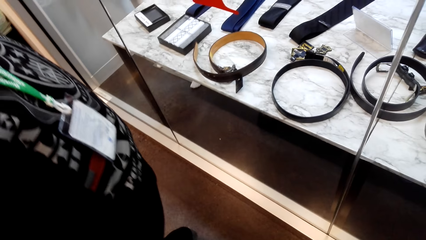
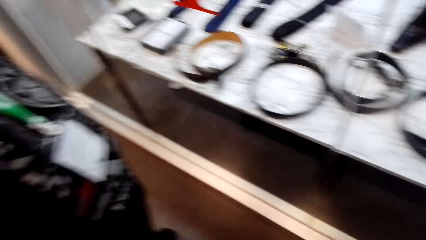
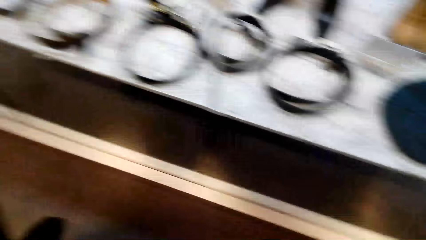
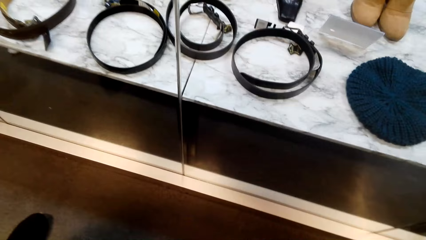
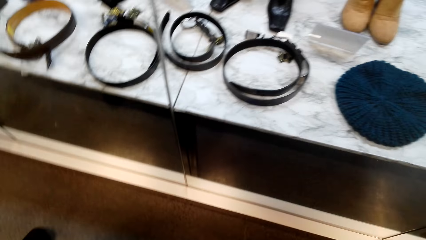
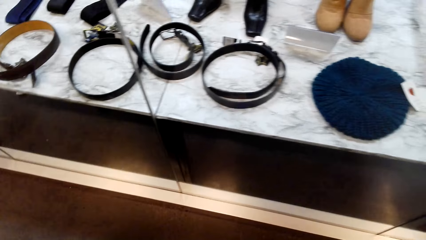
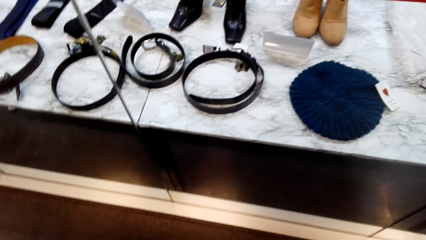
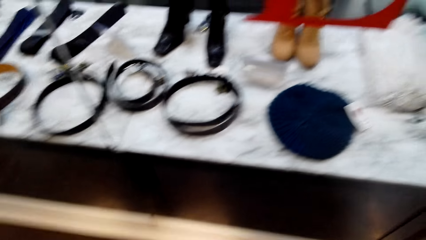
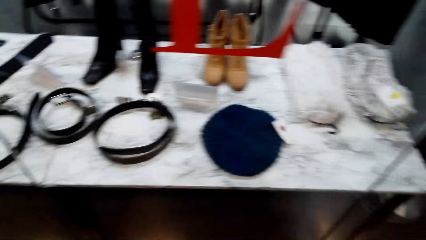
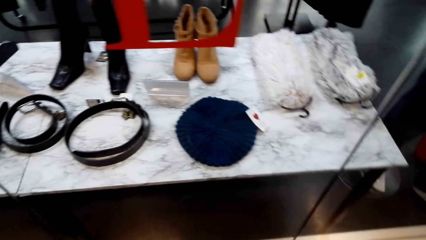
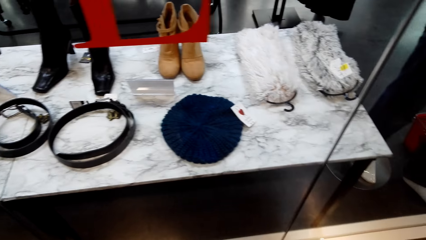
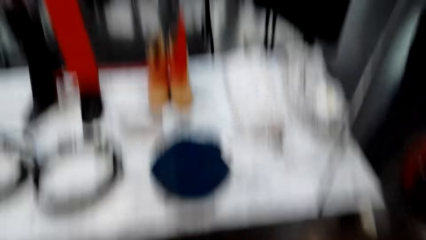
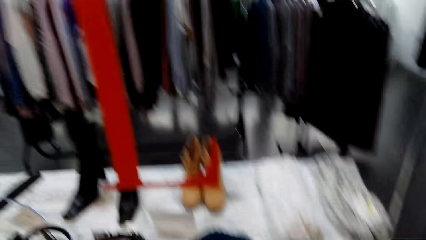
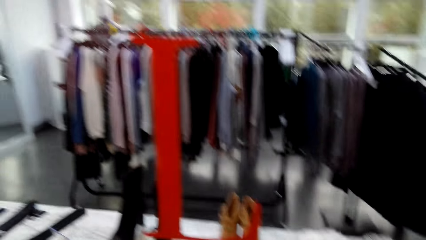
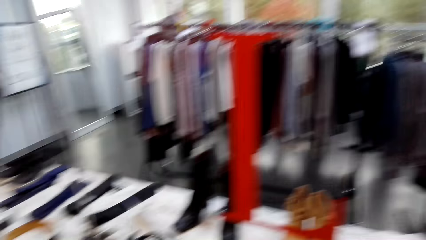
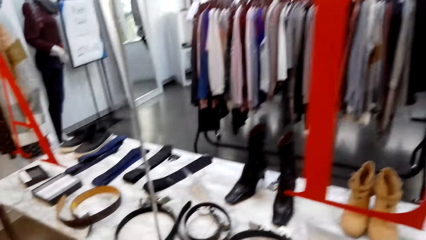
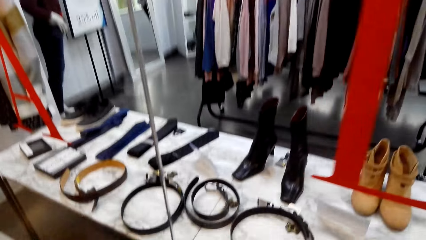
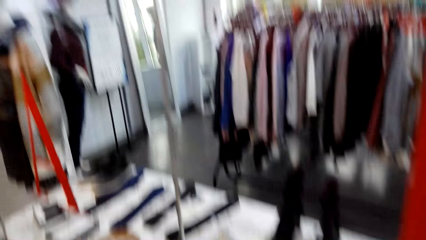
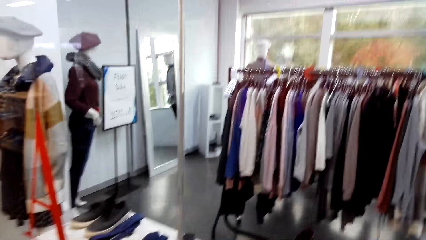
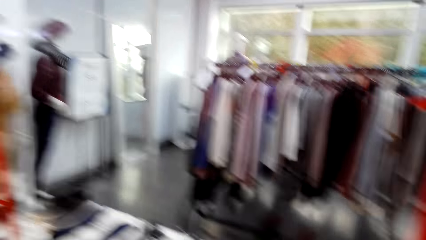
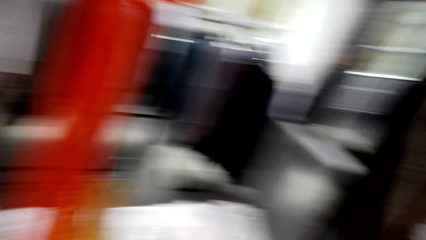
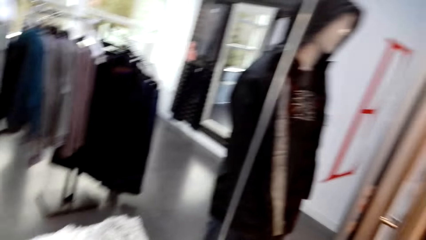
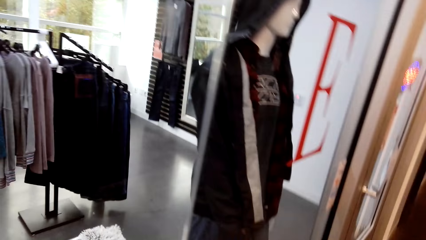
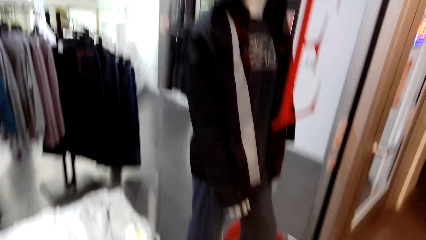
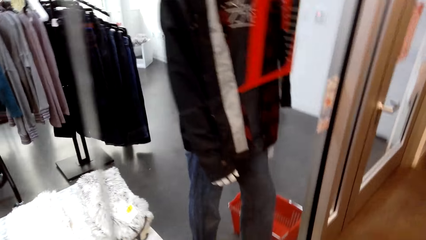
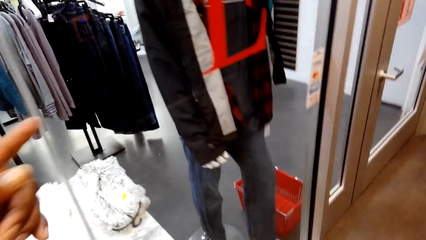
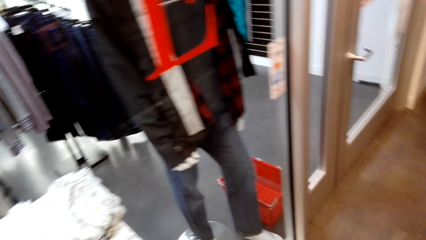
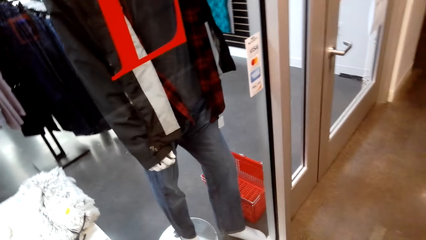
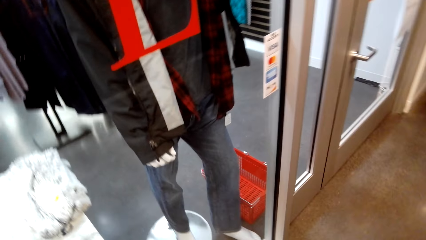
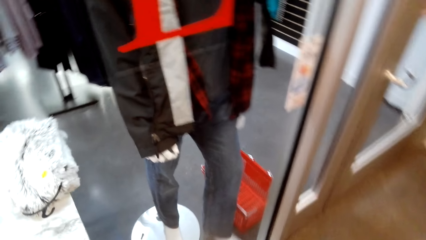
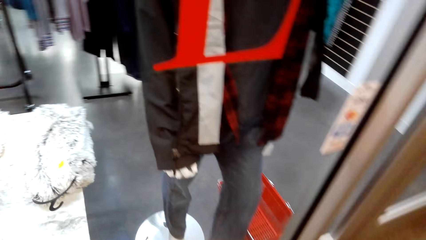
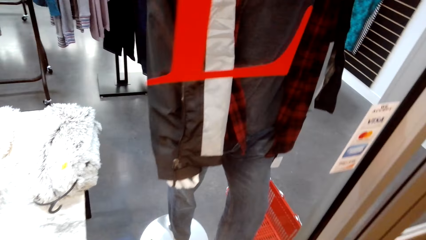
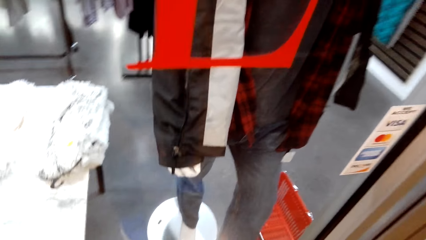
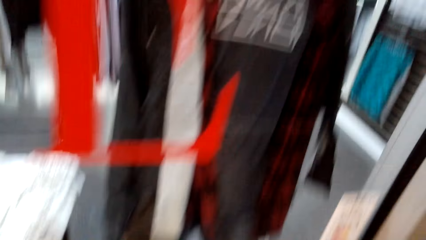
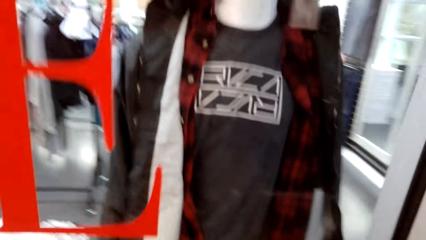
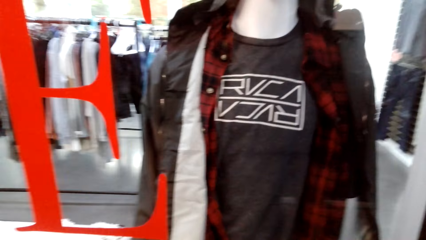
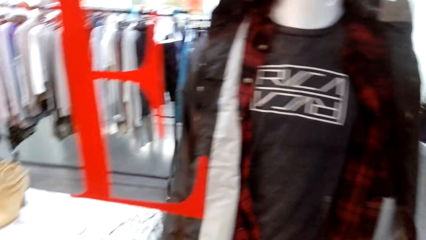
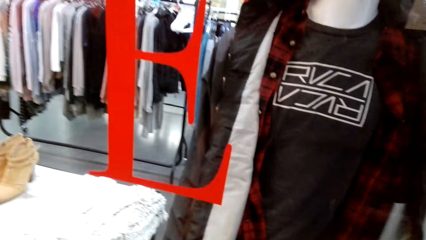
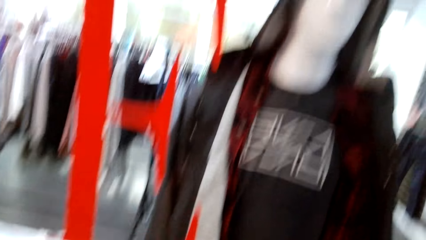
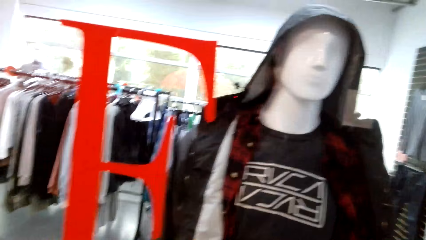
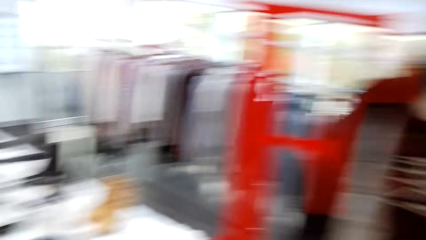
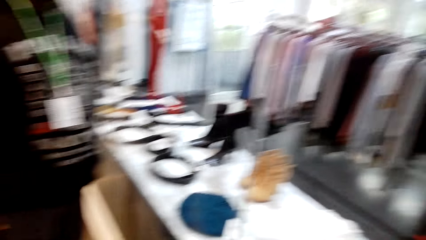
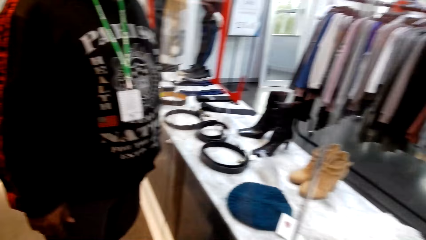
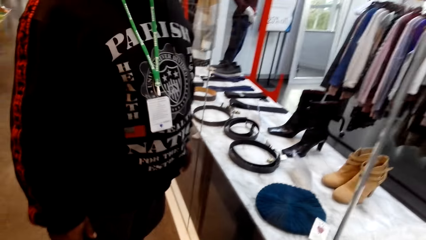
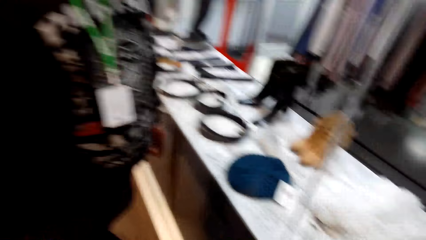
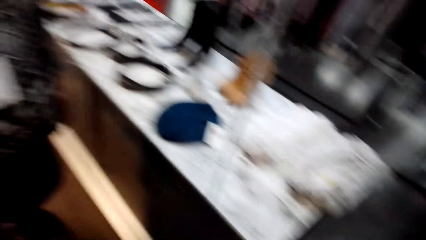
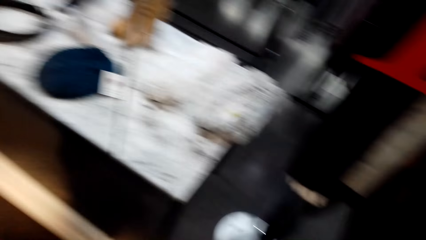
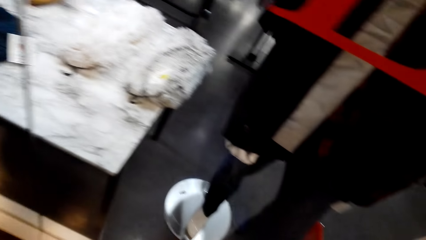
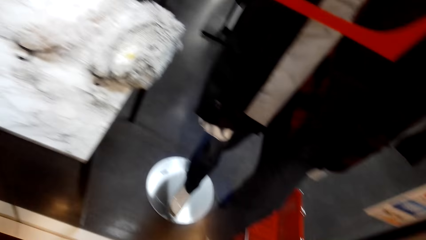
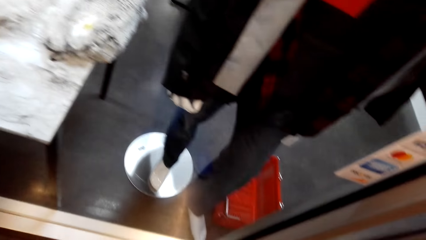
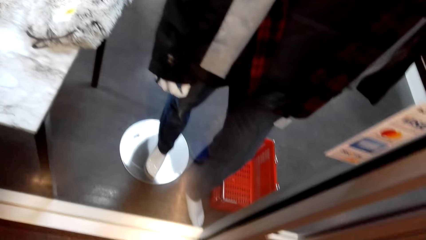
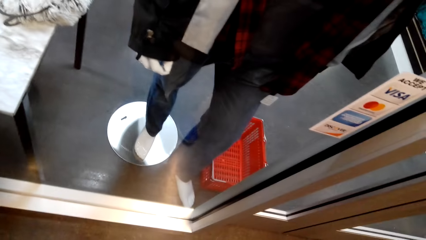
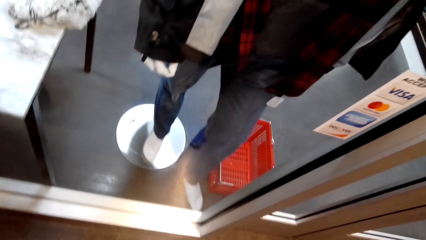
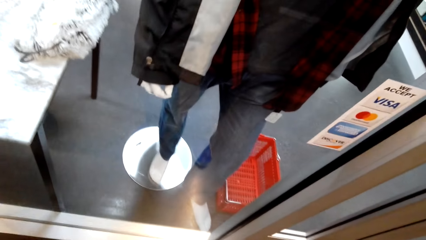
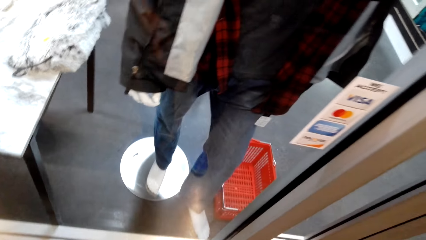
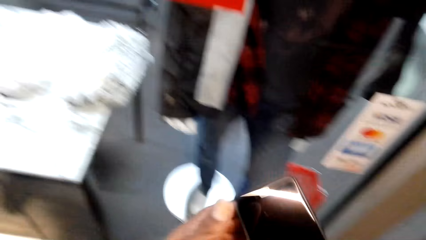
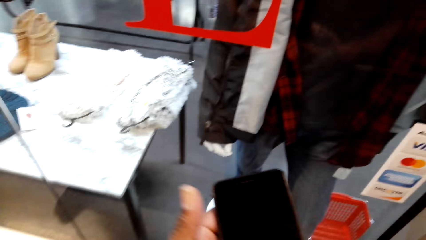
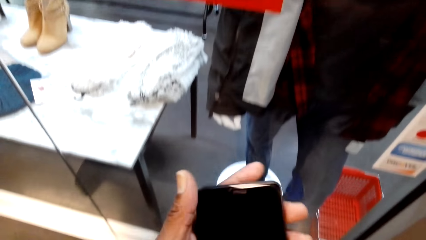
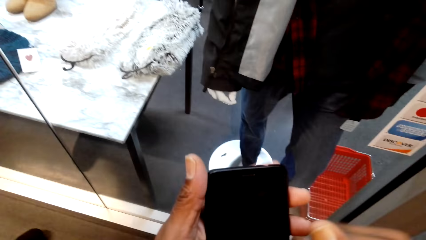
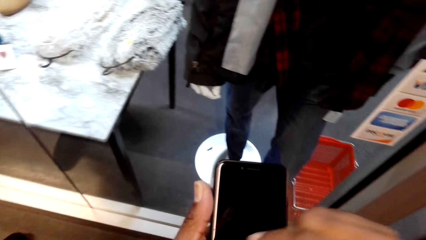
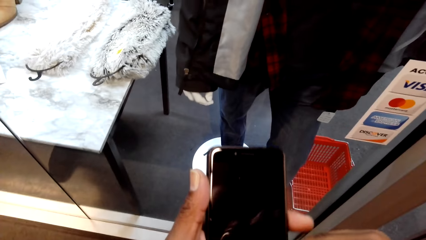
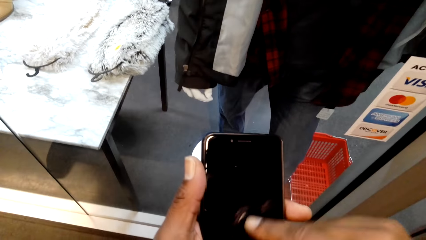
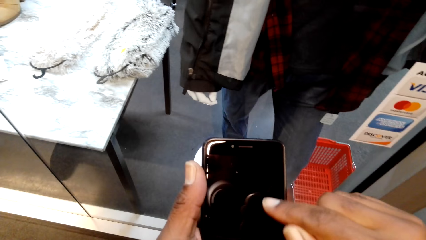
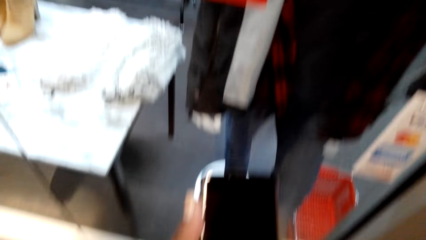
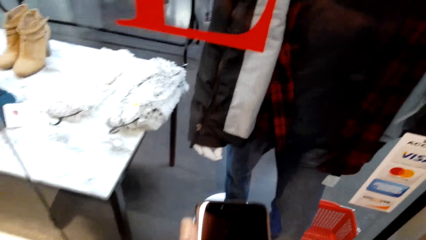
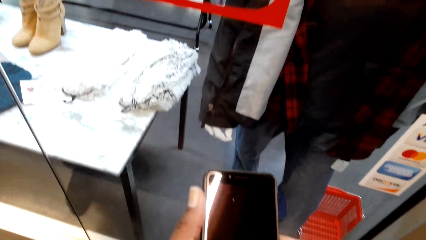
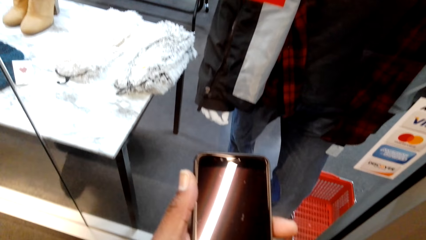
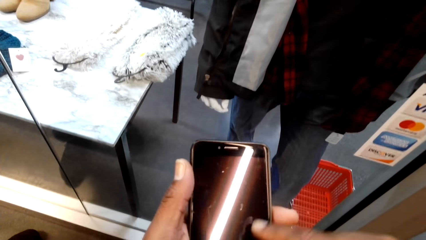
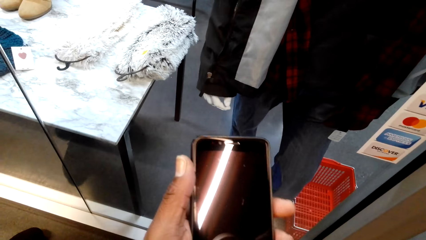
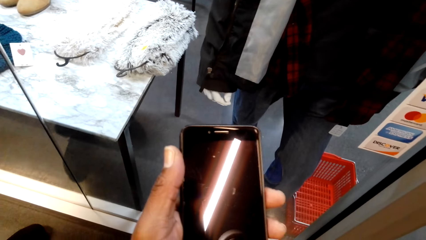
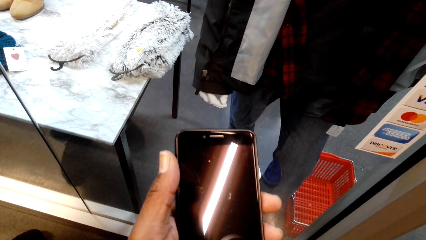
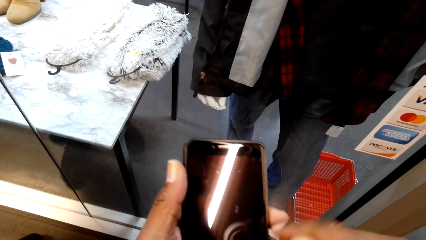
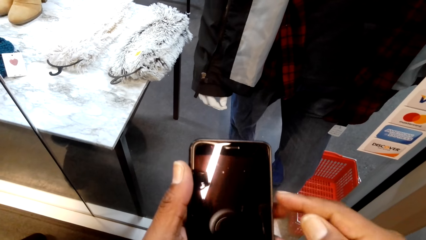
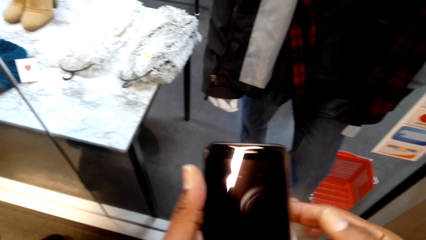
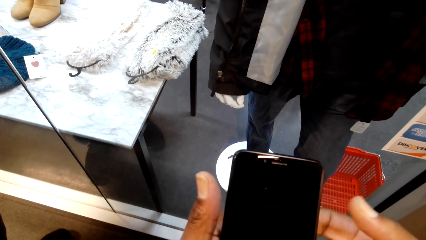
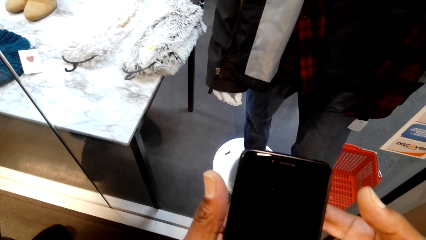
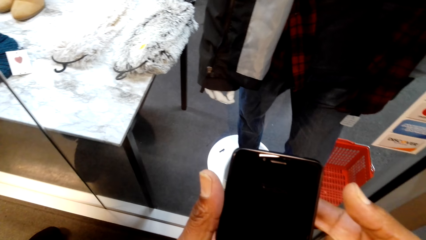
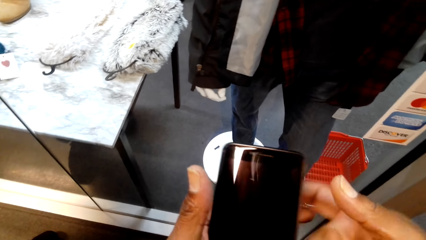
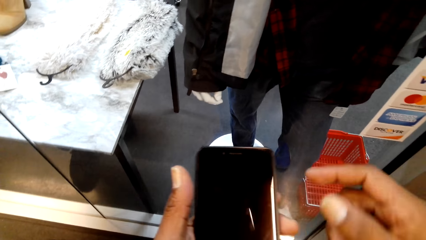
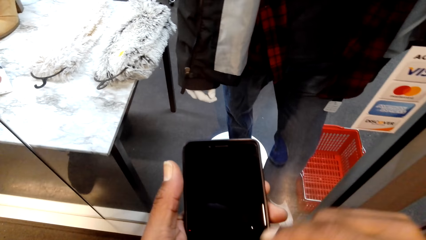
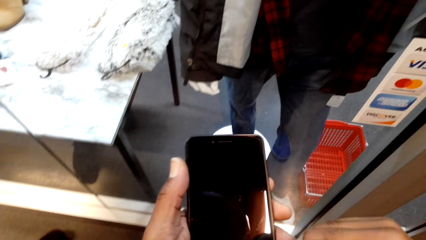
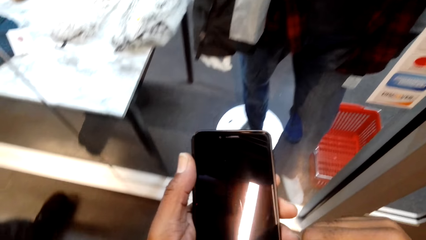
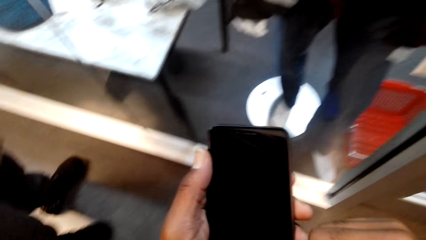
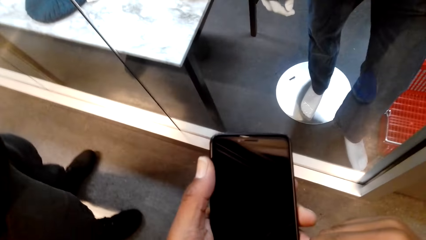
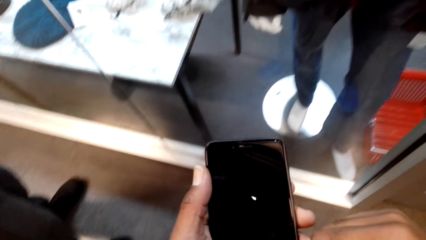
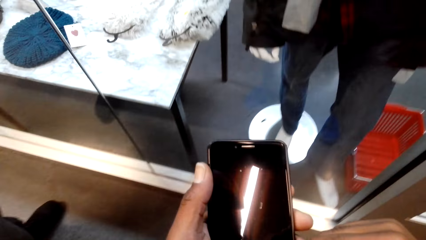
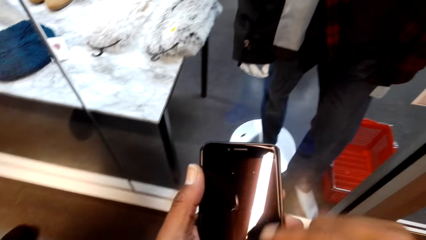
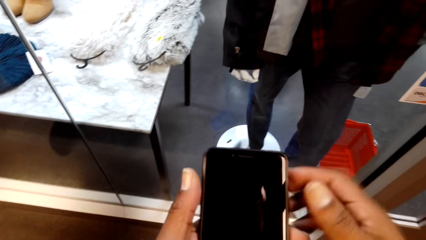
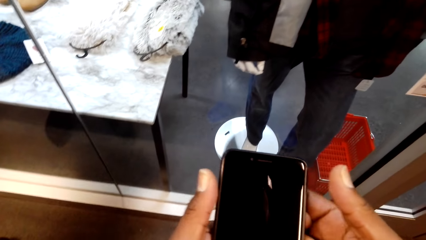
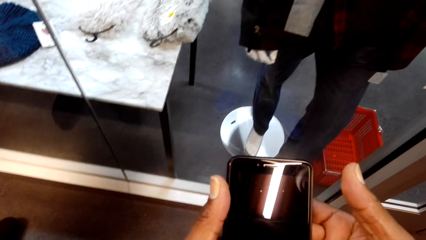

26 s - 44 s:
The camera wearer looks inside the clothing store. They speak with gestures. They hold a phone. They operate the phone.
